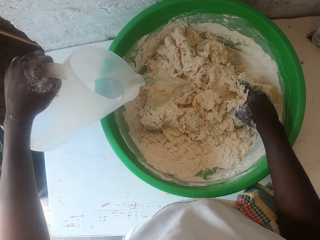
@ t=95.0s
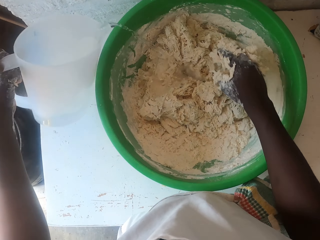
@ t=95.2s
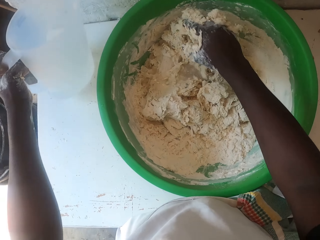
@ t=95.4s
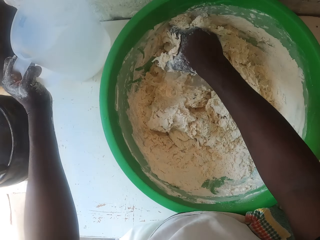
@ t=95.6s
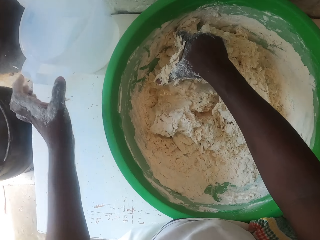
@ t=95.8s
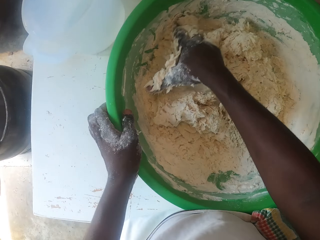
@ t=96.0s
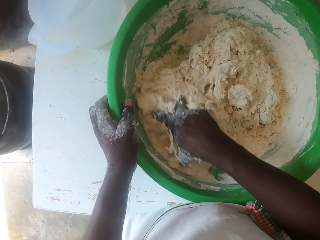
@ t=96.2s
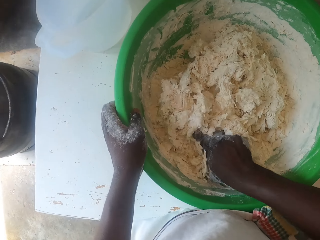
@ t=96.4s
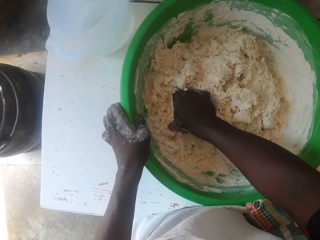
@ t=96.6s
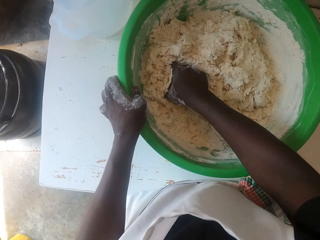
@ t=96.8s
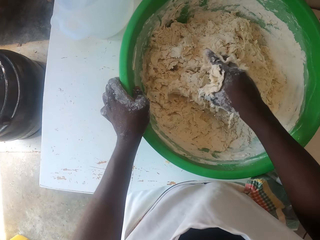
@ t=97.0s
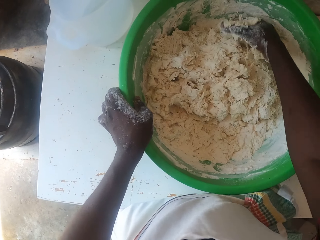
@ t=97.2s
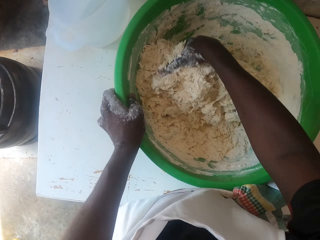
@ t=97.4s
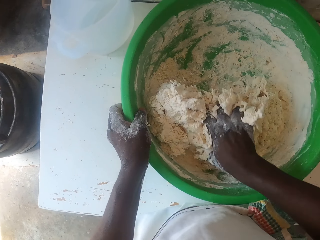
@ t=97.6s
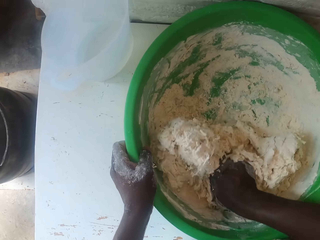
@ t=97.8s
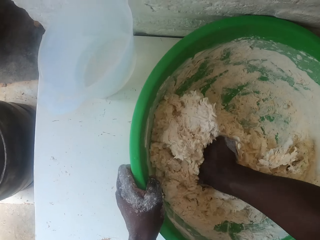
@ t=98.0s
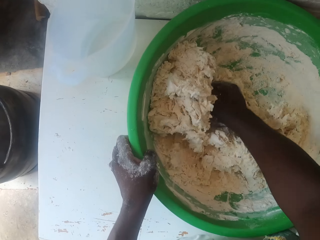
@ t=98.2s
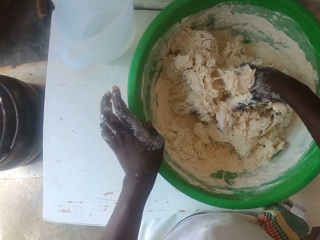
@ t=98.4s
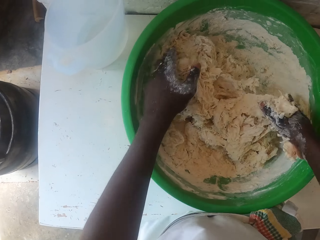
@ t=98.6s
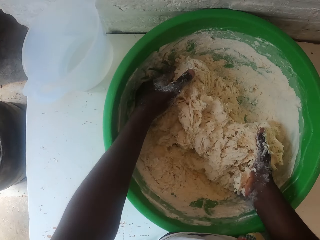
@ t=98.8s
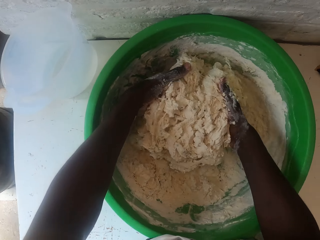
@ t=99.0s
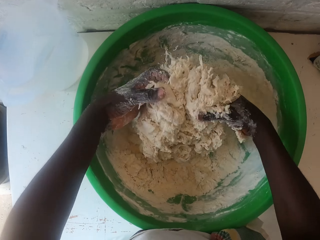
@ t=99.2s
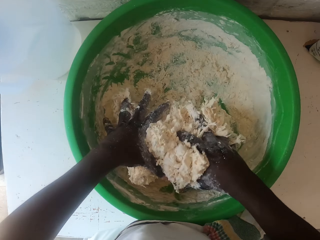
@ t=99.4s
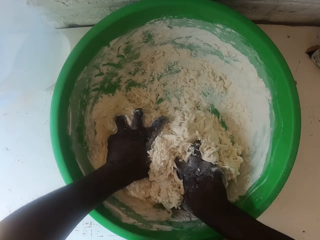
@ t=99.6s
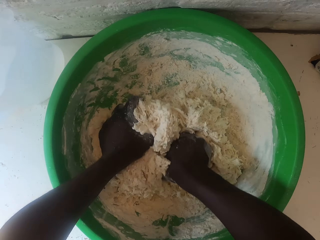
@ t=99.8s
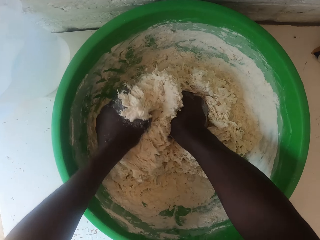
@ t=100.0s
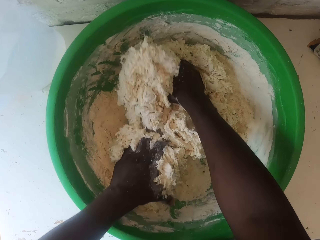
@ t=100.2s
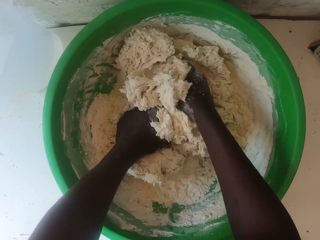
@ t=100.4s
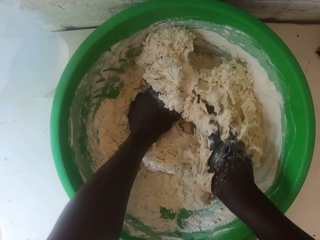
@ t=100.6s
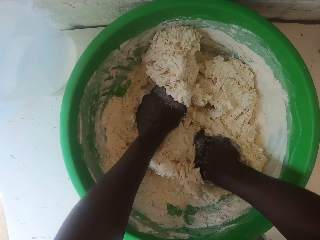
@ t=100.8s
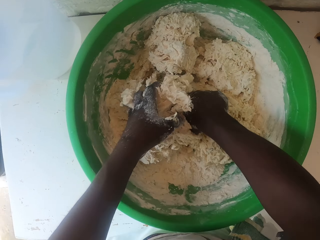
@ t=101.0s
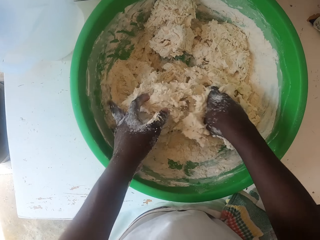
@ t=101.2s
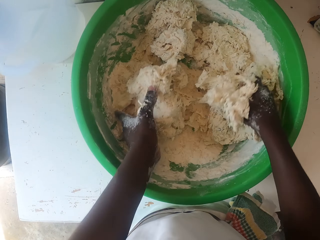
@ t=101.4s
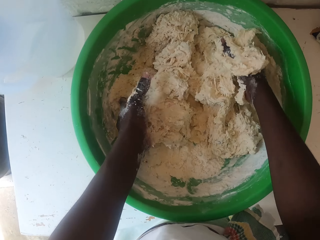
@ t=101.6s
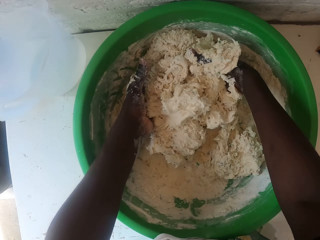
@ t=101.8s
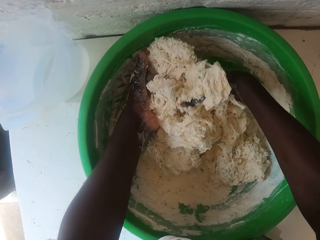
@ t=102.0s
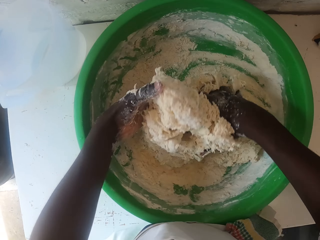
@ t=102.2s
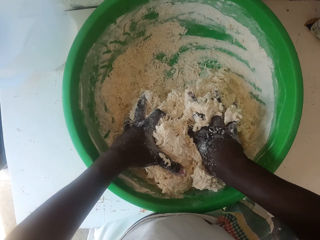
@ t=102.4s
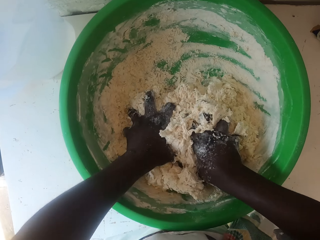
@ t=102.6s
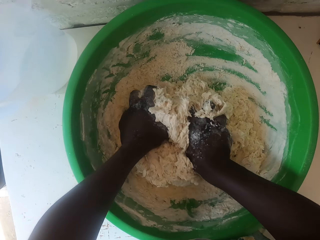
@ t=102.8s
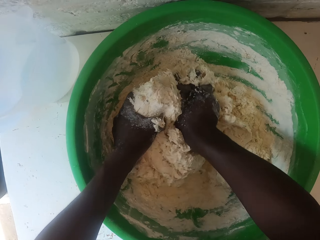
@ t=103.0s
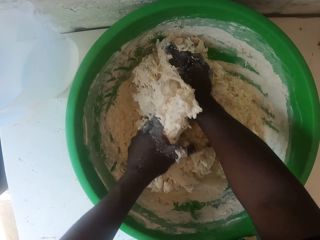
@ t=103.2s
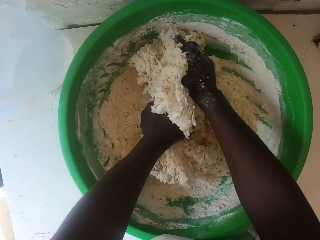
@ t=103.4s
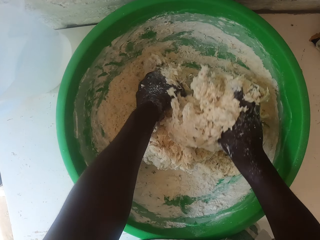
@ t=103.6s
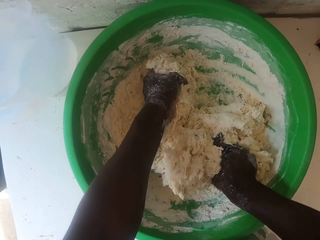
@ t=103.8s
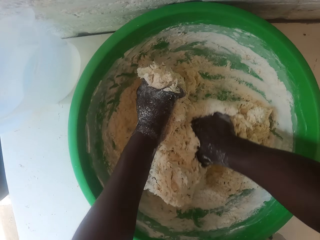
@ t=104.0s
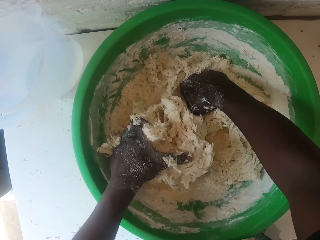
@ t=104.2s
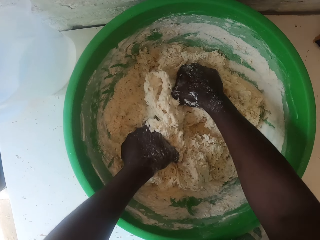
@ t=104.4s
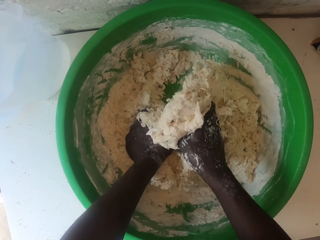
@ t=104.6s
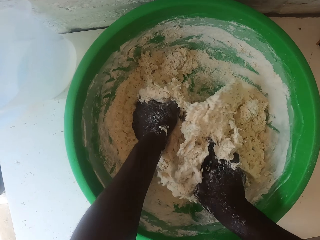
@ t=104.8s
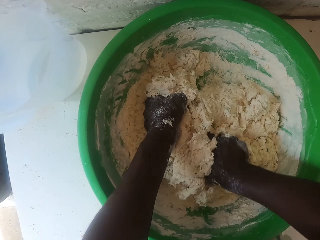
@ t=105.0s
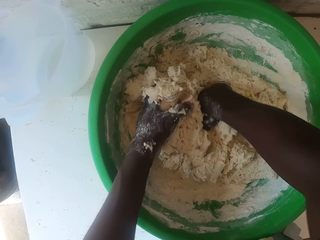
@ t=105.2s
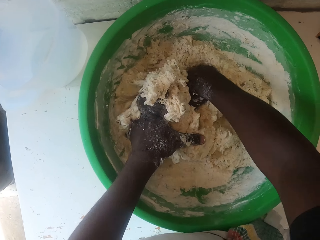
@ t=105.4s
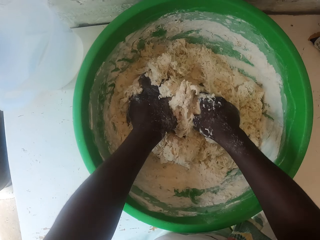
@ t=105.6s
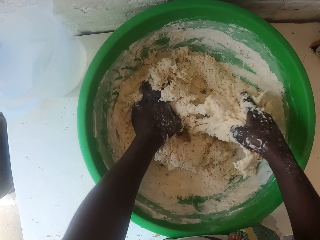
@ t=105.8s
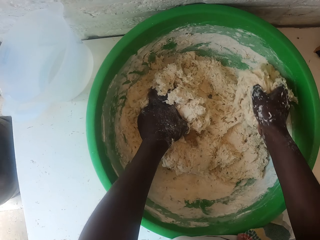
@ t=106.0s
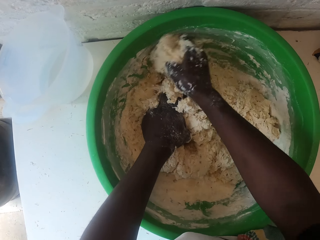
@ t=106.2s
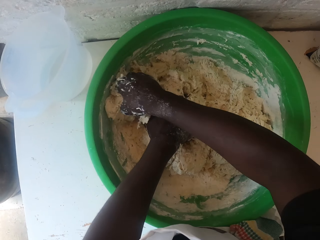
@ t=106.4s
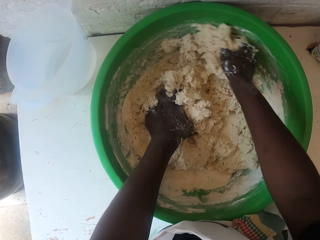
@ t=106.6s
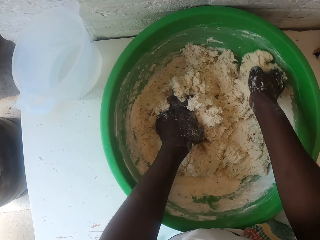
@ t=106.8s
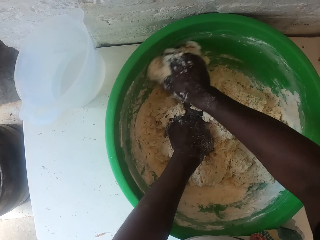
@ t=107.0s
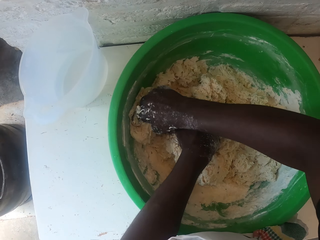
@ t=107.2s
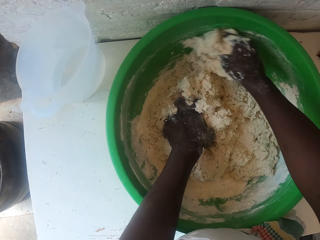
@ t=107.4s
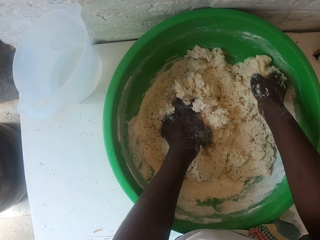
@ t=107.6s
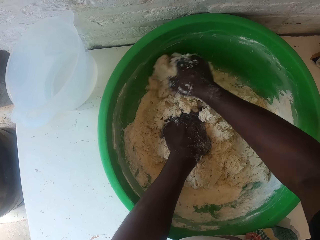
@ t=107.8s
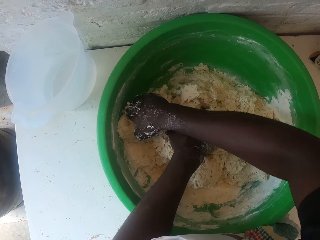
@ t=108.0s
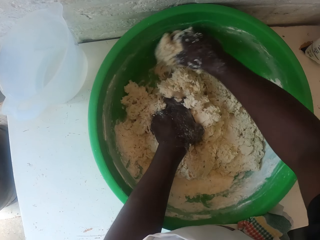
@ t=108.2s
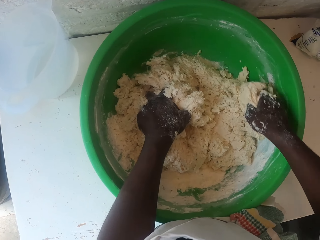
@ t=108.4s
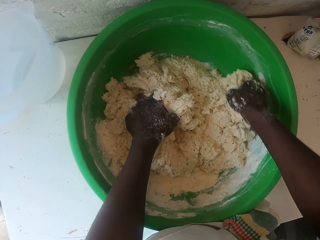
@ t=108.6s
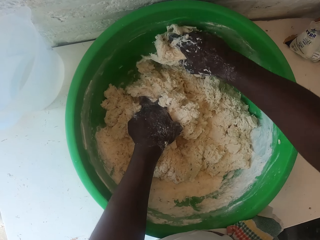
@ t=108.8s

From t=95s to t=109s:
The camera wearer puts the jug of water on the table. They knead the dough with the right hand and hold the basin with the left hand. They knead the dough with both hands. They remove flour on the basin surface with the right hand.

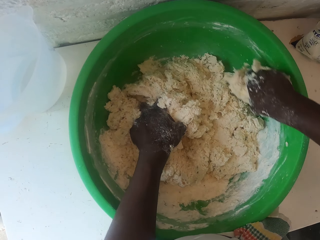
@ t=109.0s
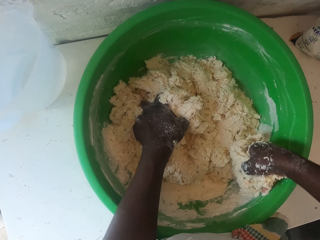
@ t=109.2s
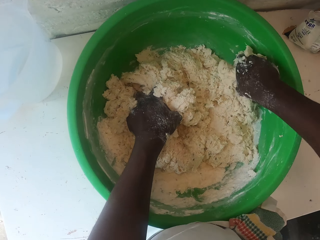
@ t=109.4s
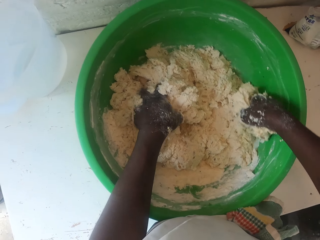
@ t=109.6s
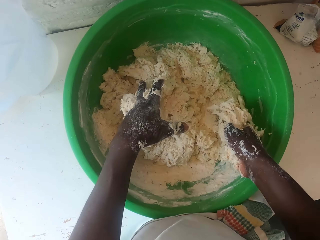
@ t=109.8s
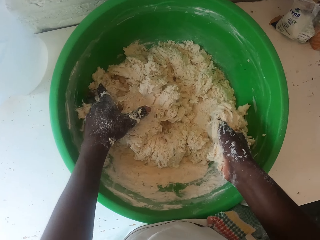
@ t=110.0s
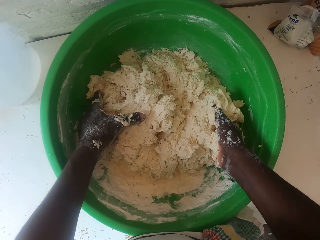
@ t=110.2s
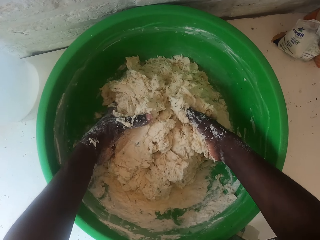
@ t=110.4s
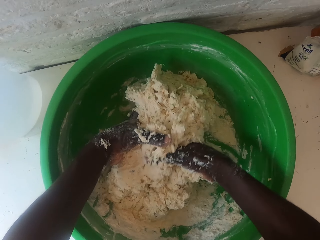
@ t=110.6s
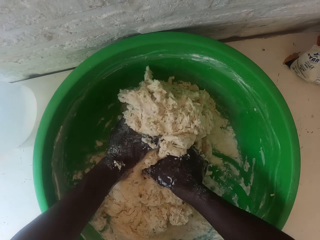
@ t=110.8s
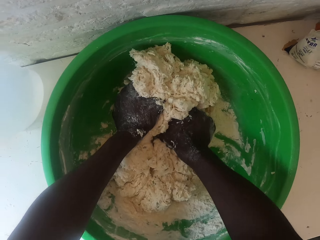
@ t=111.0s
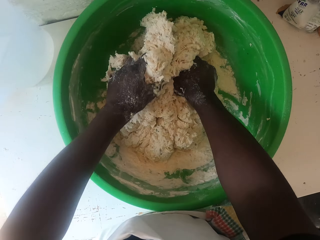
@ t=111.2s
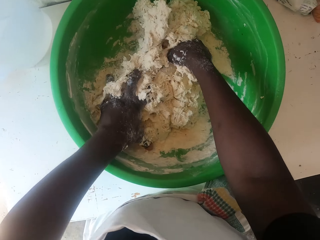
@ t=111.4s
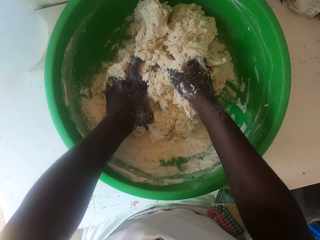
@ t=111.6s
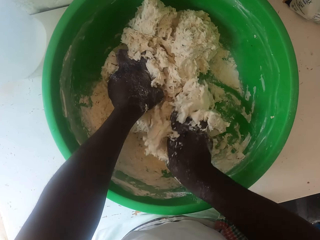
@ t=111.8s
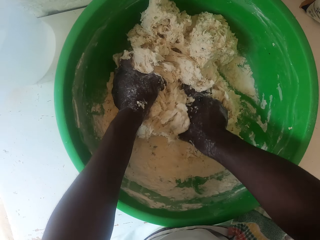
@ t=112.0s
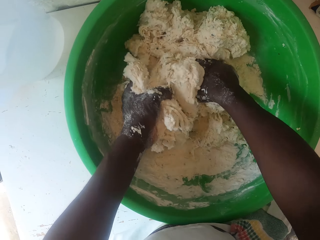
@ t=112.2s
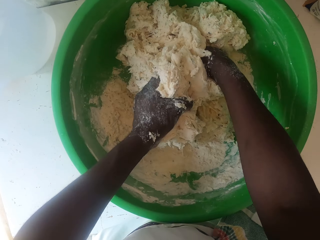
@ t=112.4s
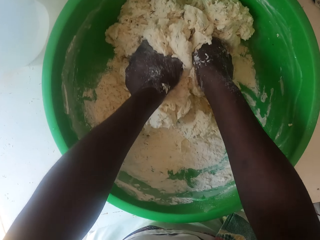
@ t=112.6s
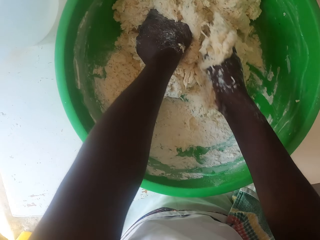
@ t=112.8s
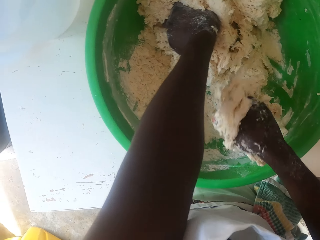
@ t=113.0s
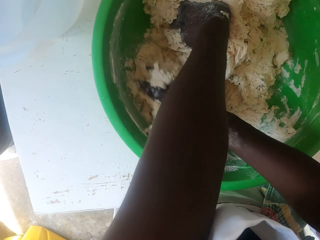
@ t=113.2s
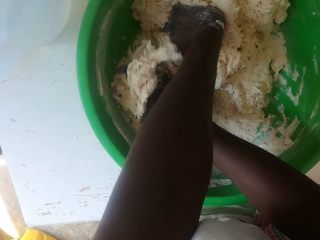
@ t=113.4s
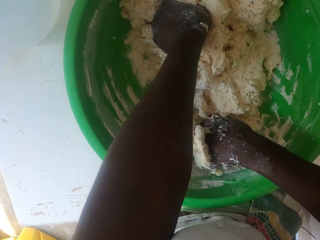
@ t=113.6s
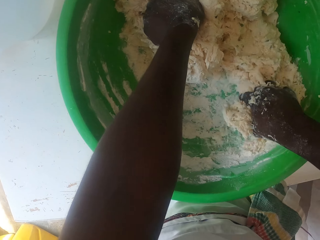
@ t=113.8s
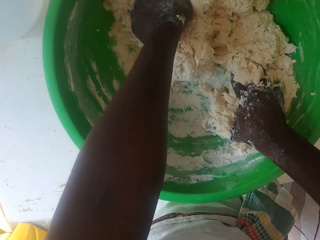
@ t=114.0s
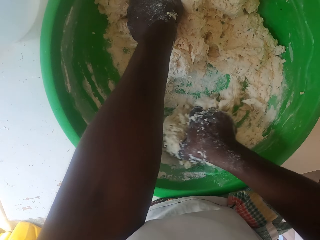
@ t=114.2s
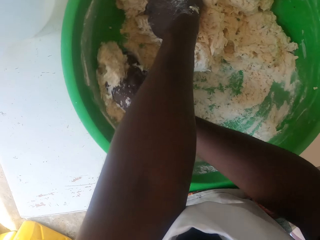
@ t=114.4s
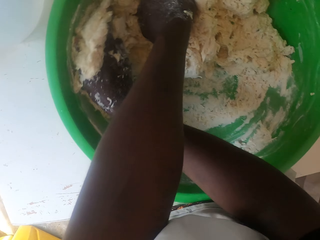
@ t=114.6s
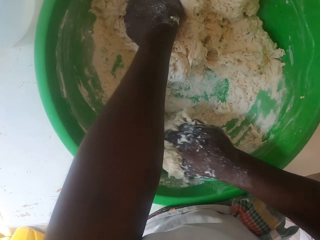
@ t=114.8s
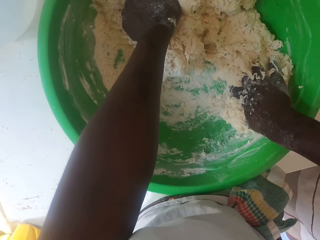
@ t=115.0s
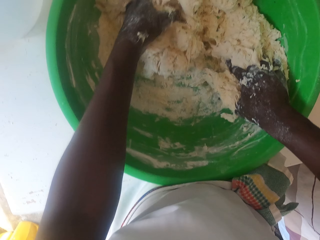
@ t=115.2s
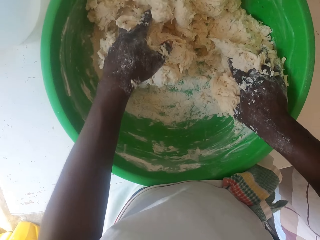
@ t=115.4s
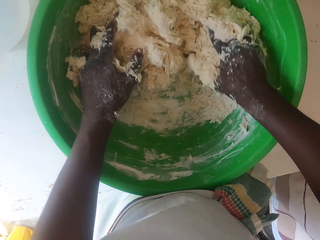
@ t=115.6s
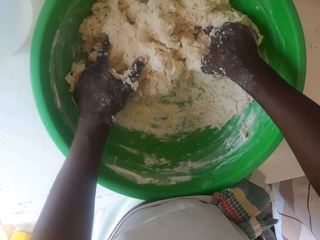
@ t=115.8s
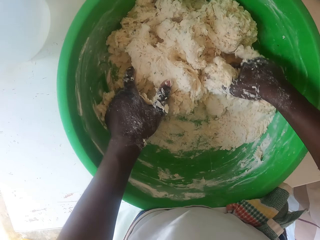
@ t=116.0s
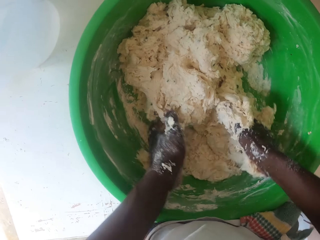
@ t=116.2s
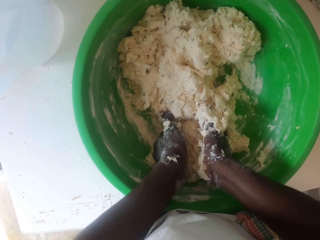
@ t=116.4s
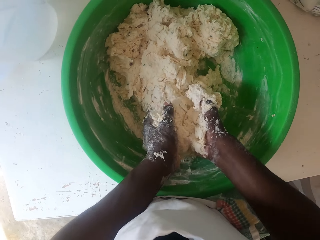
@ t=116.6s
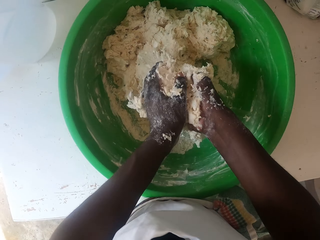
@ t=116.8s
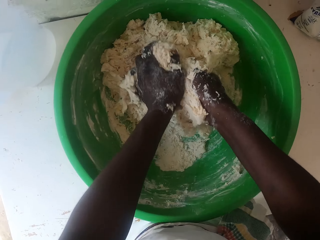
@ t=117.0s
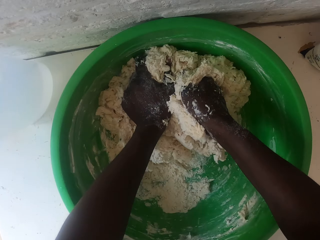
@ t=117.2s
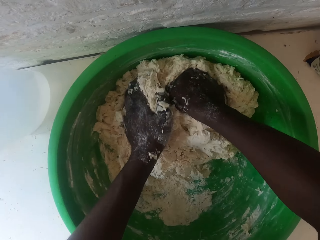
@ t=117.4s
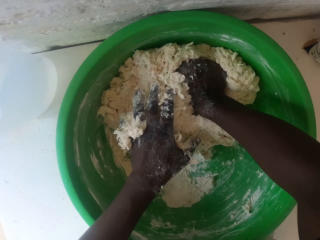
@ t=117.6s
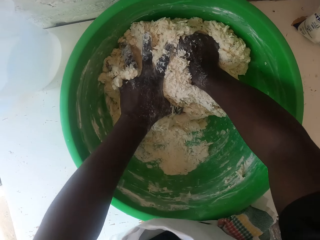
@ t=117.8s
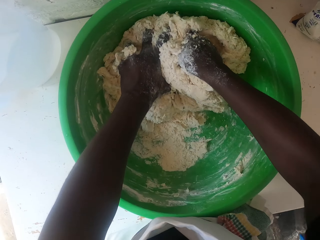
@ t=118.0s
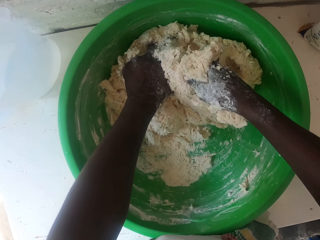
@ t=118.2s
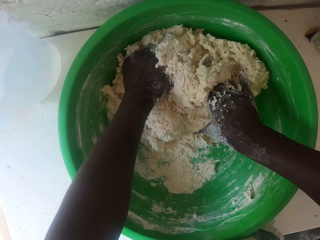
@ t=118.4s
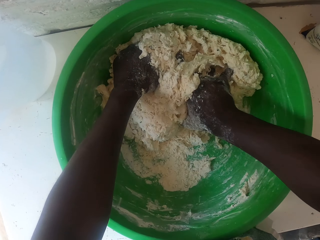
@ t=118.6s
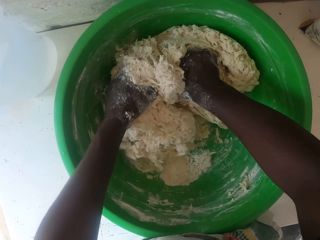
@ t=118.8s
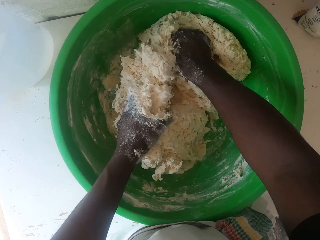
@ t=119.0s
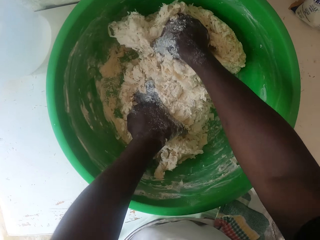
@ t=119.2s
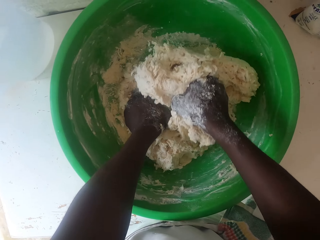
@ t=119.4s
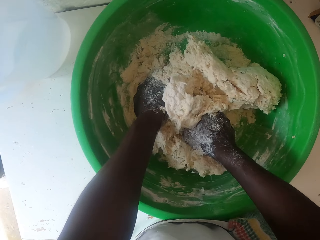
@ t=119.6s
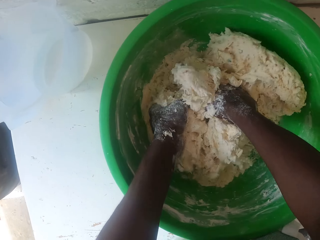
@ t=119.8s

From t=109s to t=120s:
The camera wearer kneads the dough with both hands. They remove flour on the basin surface with the right hand. They knead the dough with both hands.
